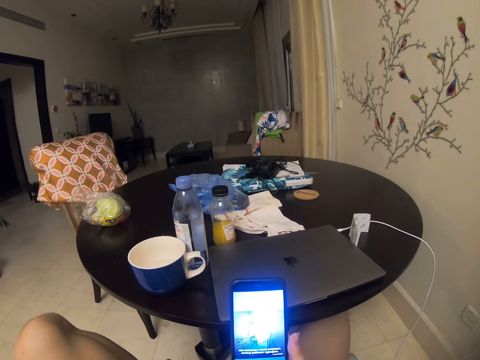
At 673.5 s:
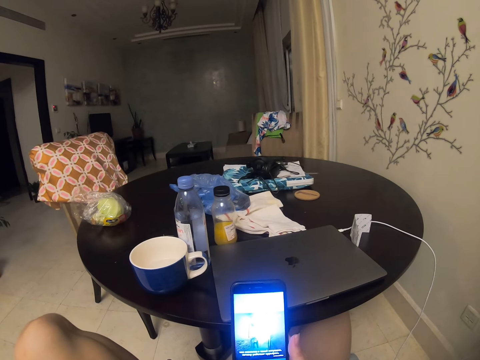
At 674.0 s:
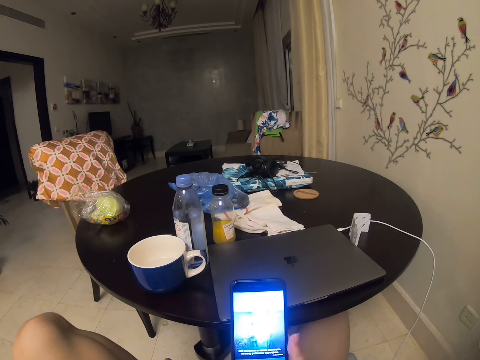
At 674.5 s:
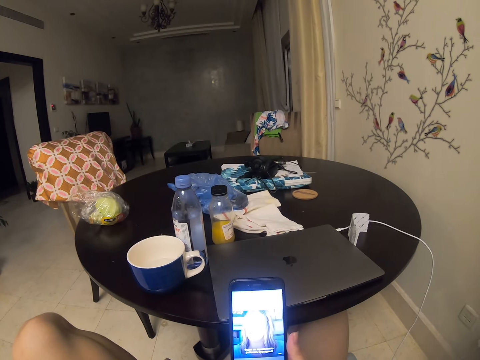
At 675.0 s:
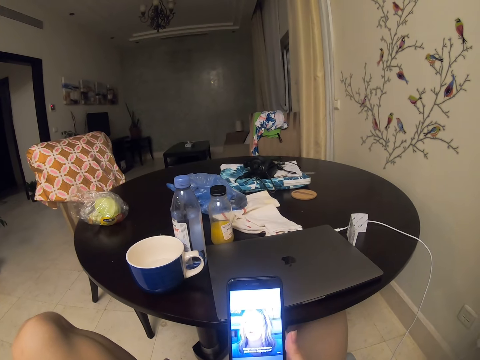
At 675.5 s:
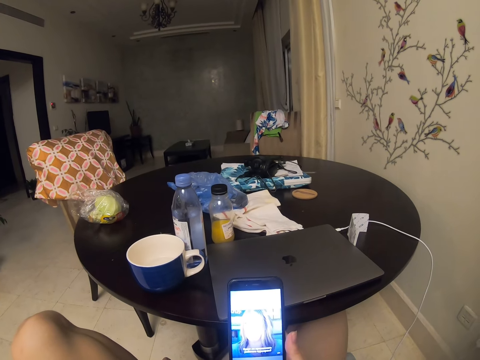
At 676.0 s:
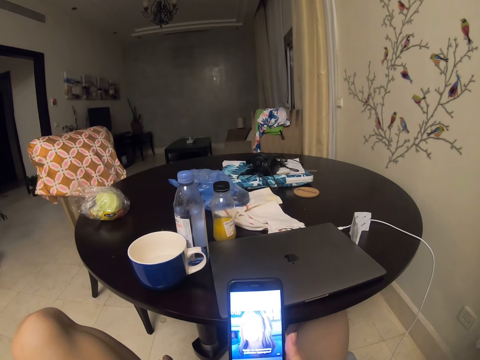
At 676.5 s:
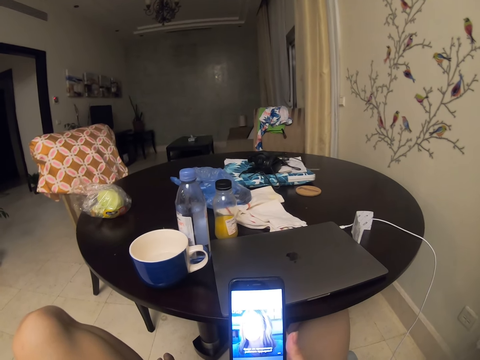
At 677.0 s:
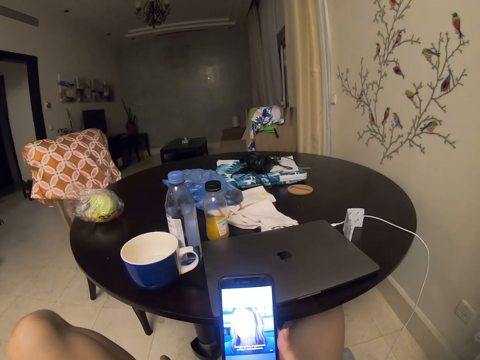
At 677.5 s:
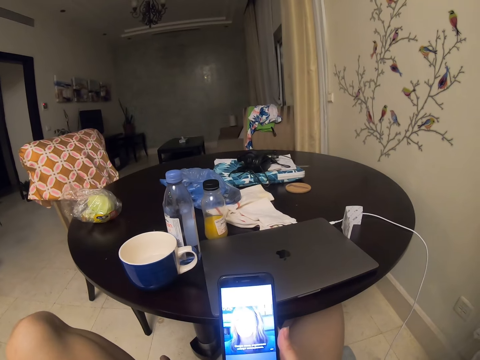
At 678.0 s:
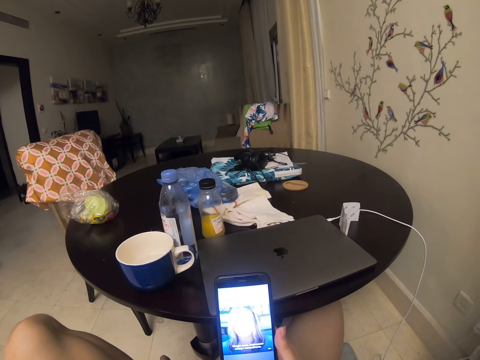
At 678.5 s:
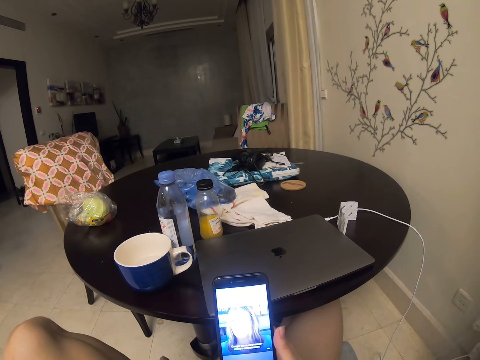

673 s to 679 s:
The camera wearer watches the video.

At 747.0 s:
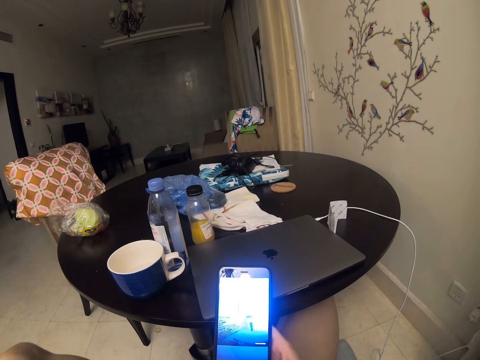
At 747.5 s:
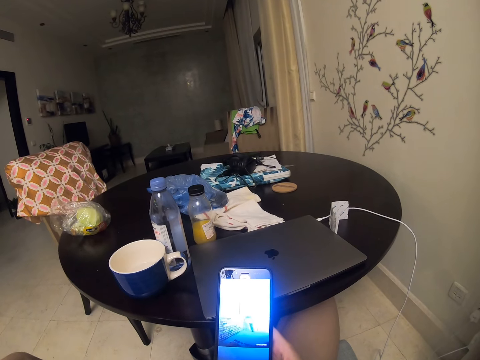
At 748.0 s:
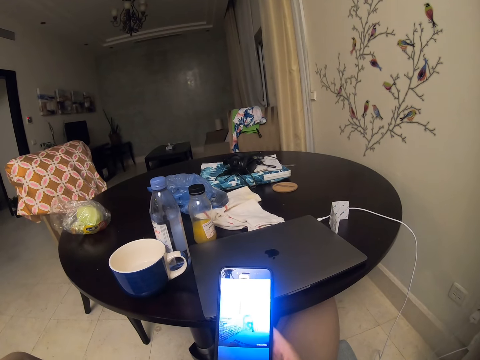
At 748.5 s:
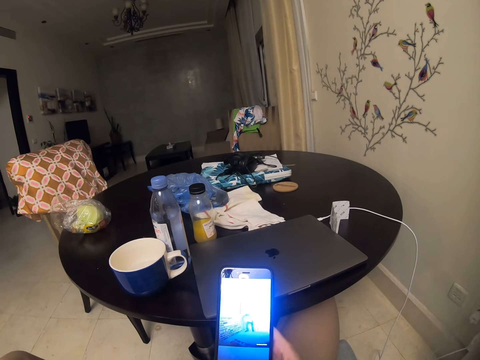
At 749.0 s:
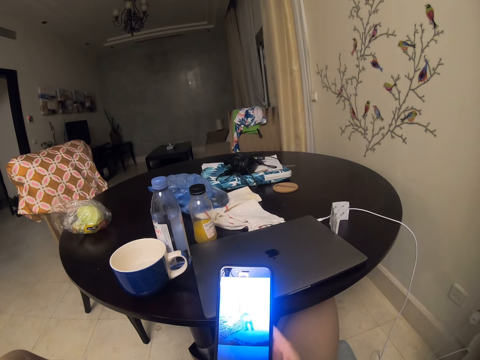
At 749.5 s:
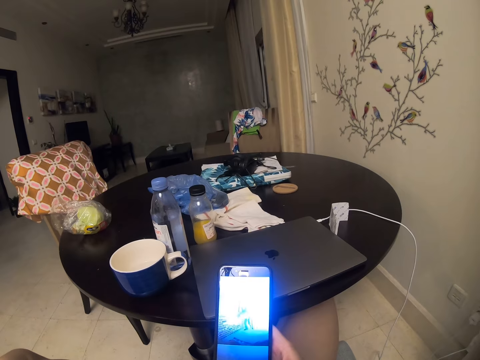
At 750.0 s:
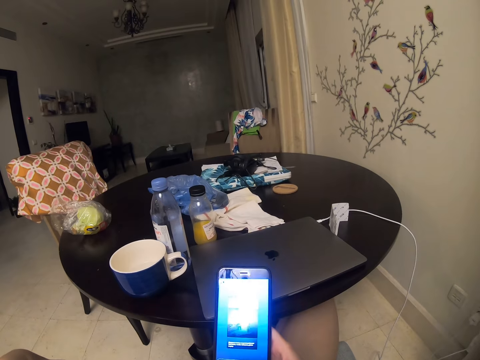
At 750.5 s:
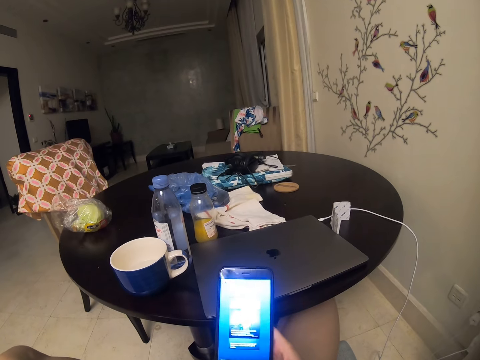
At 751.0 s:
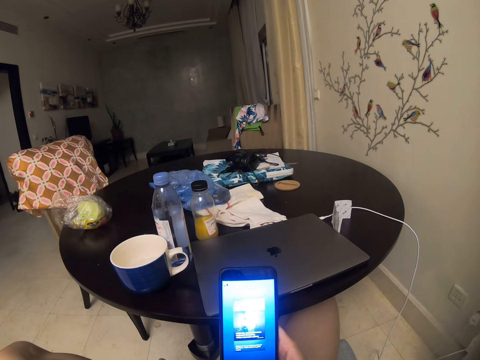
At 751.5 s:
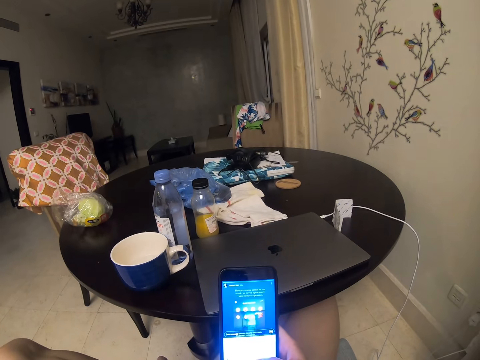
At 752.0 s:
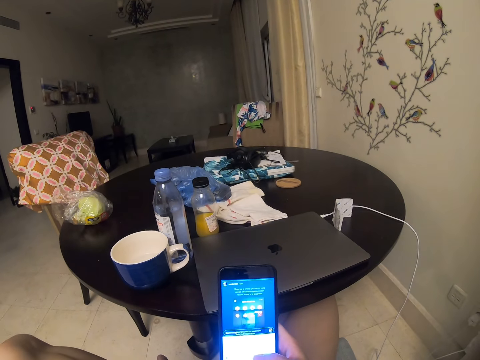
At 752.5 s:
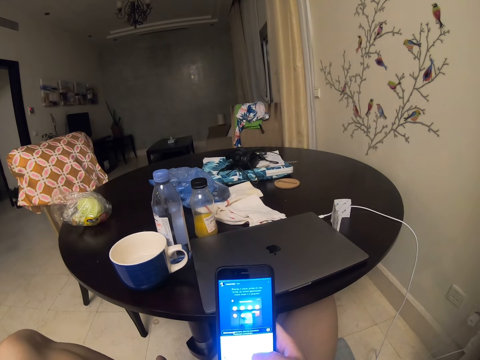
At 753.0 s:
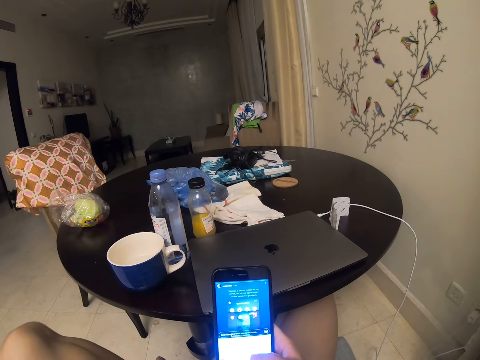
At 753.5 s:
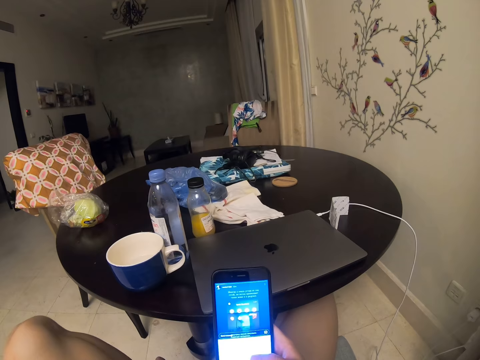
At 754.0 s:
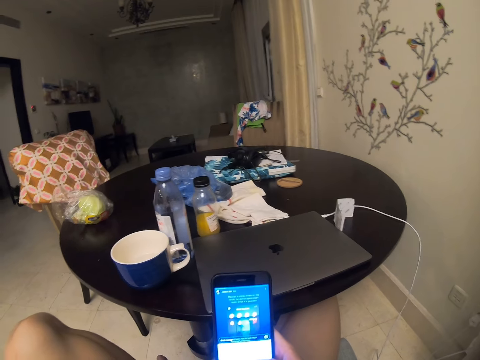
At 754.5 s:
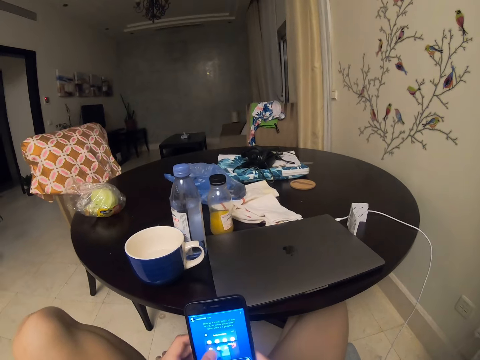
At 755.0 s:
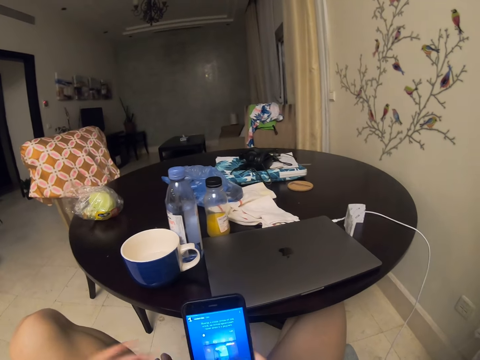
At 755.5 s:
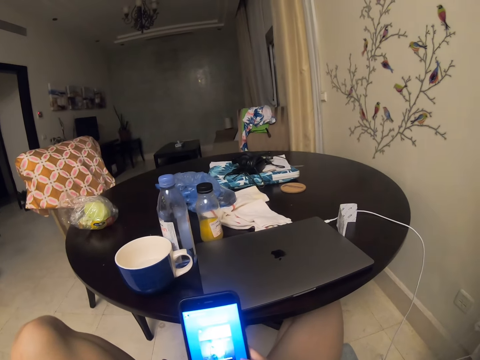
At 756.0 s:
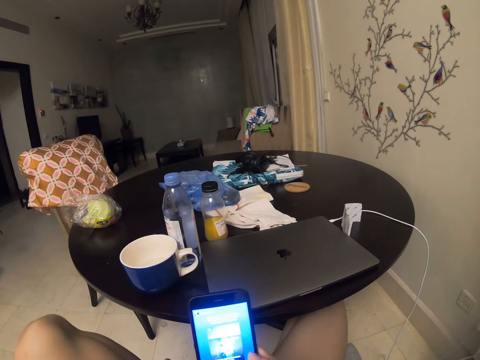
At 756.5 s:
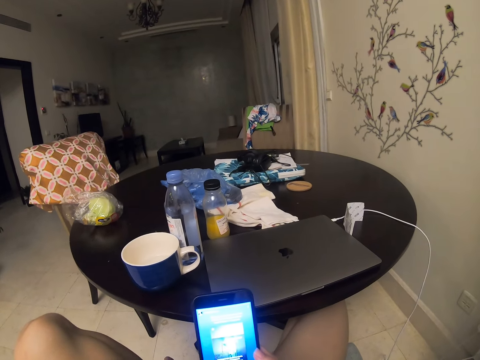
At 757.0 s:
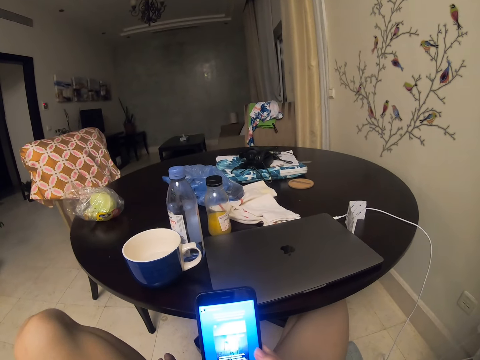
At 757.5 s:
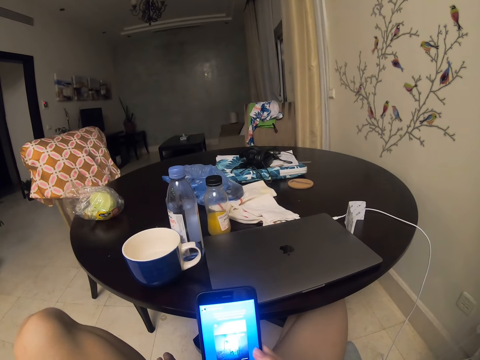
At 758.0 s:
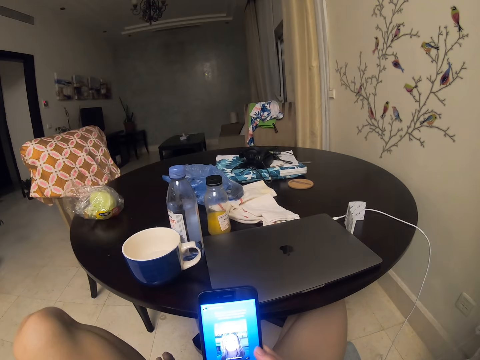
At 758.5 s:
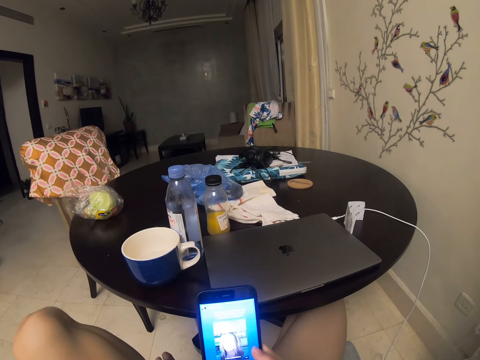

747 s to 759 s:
The camera wearer uses the phone.

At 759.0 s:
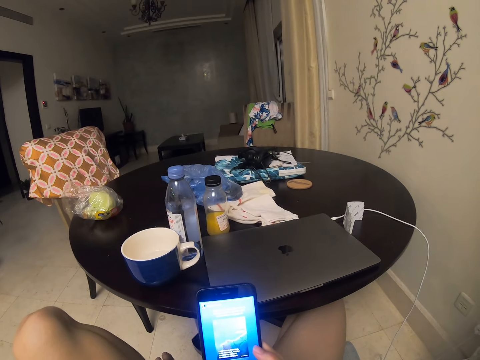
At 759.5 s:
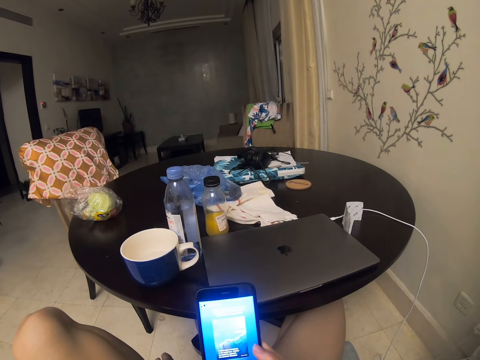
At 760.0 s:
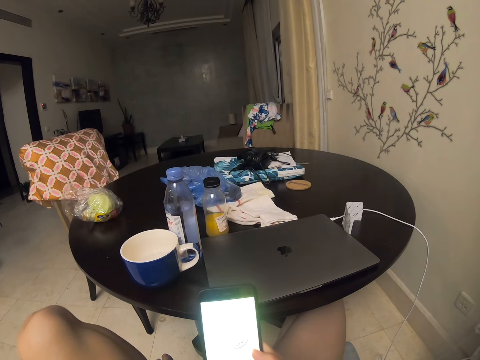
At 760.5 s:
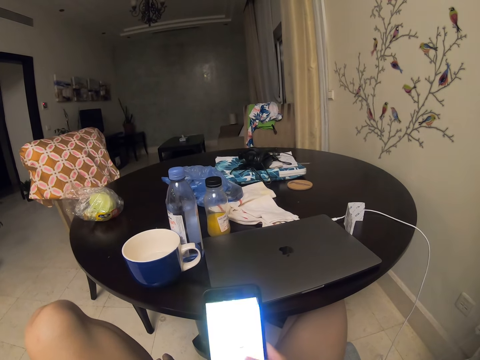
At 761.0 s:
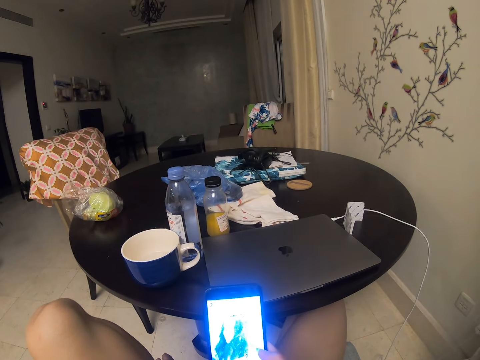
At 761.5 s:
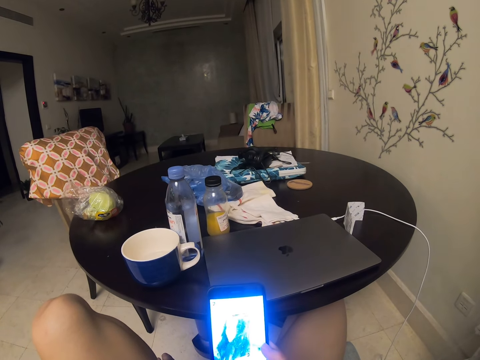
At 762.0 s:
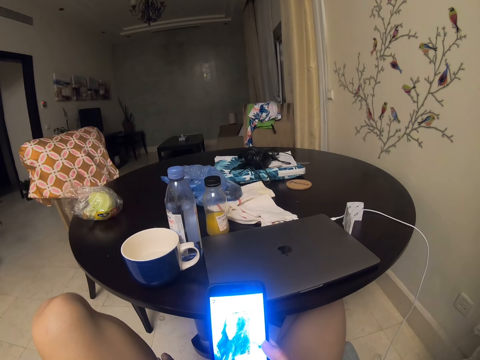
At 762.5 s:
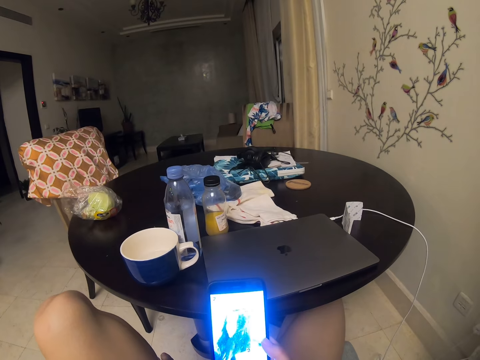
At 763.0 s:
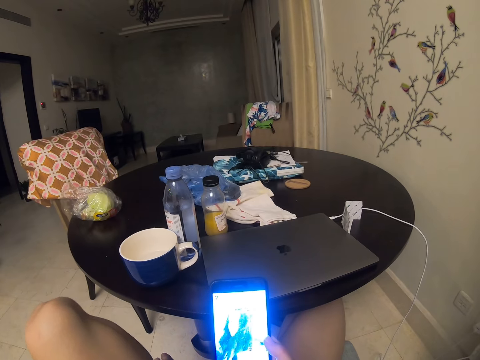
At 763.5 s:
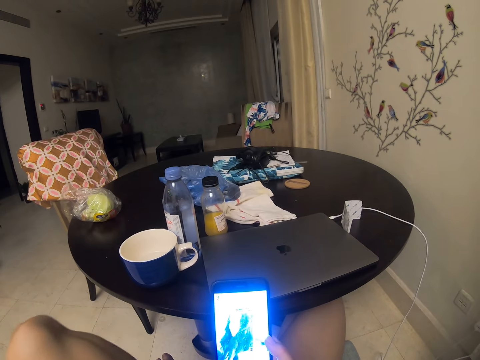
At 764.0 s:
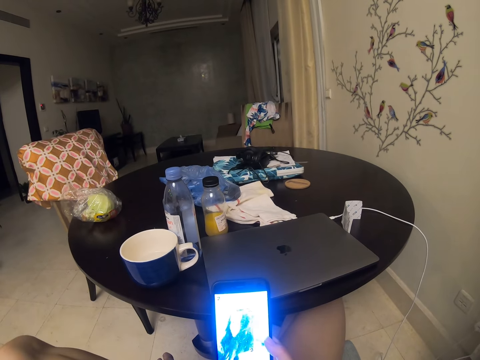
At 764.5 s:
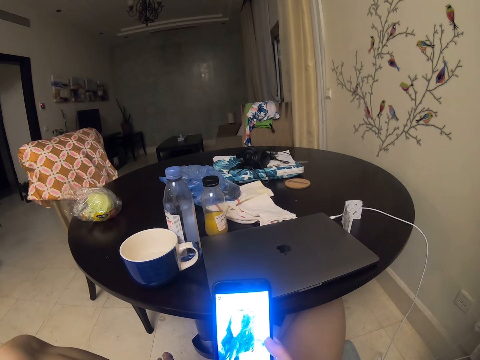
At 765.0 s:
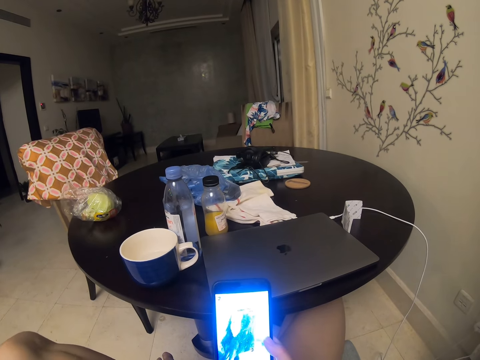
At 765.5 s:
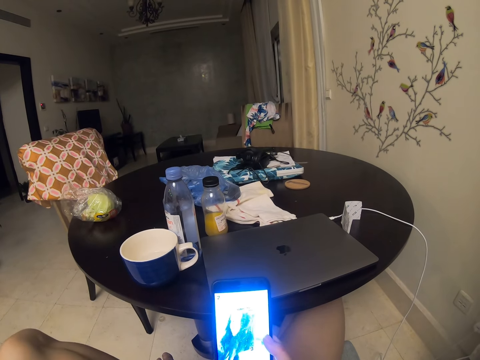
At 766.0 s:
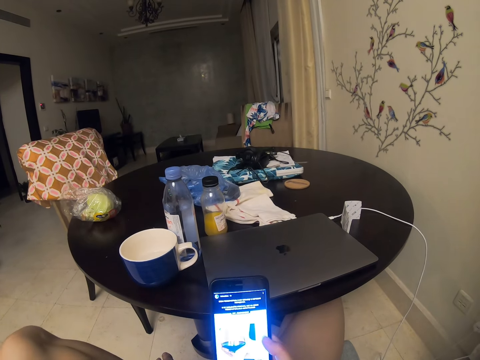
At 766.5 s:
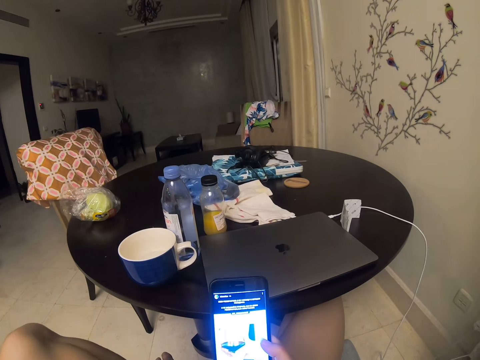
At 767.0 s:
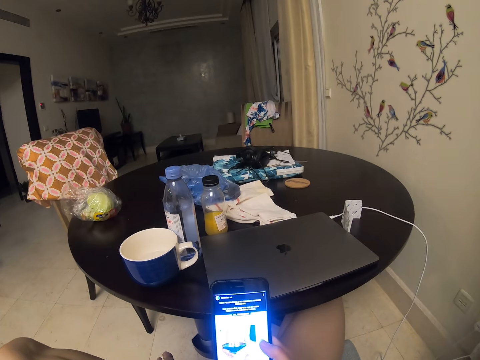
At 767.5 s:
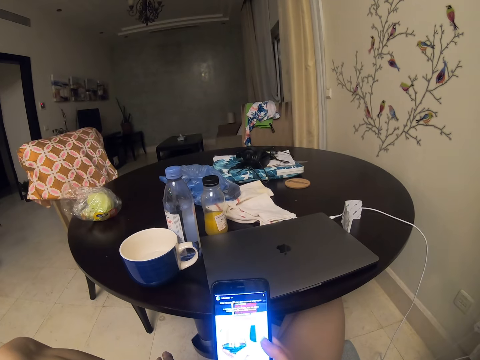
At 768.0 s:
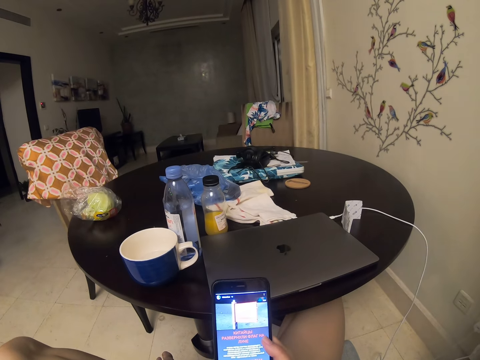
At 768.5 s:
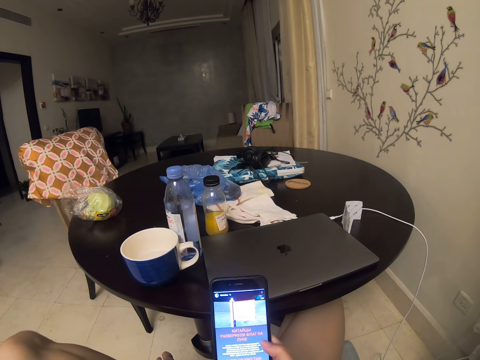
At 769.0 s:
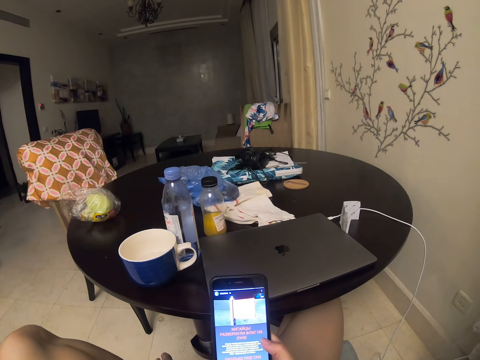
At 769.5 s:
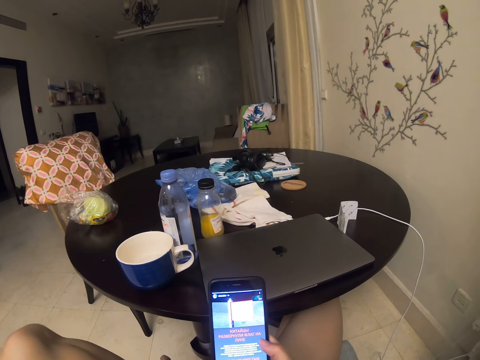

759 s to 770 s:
The camera wearer is scrolling through the phone.
